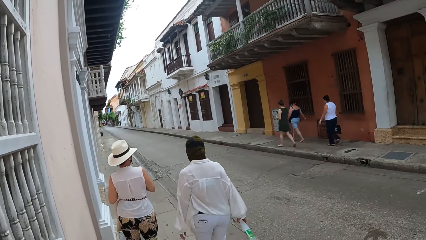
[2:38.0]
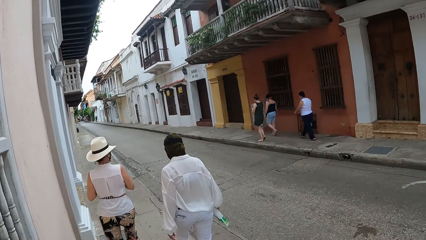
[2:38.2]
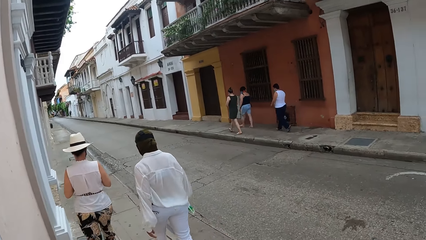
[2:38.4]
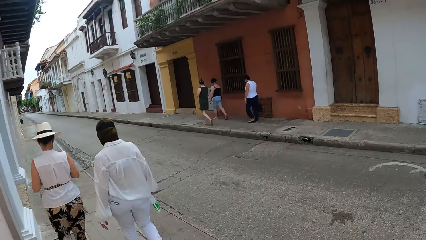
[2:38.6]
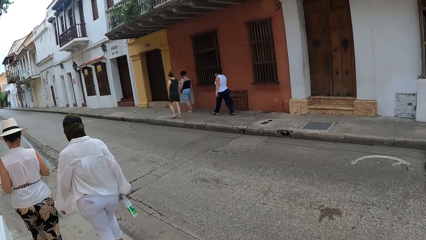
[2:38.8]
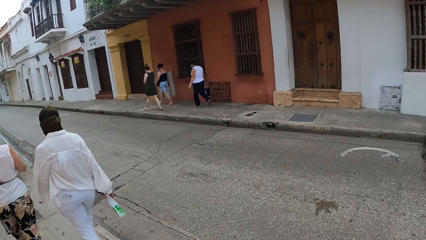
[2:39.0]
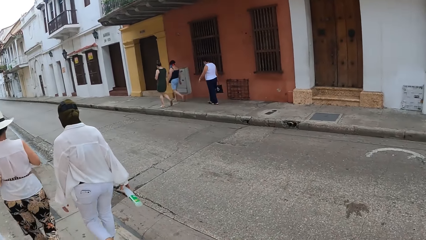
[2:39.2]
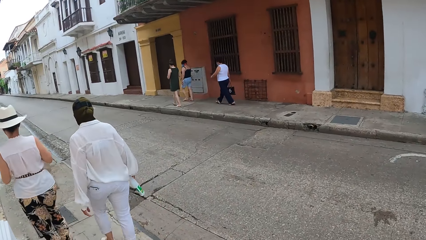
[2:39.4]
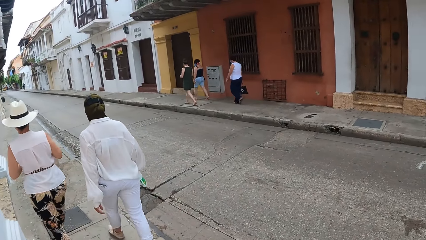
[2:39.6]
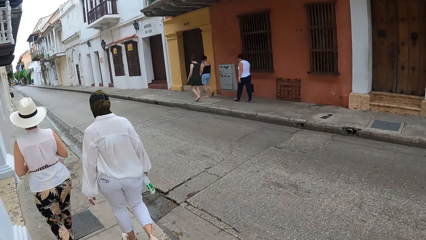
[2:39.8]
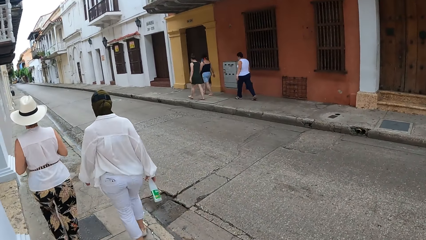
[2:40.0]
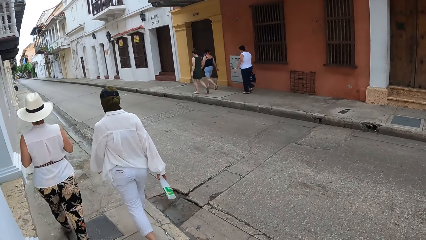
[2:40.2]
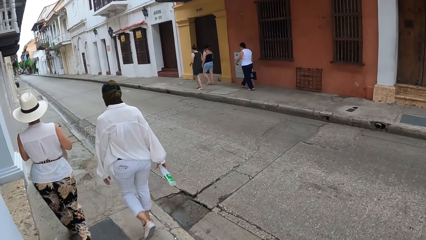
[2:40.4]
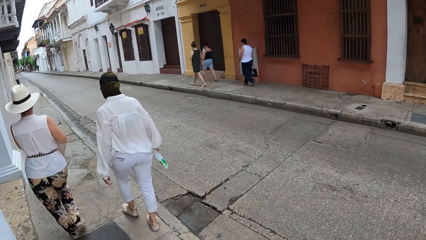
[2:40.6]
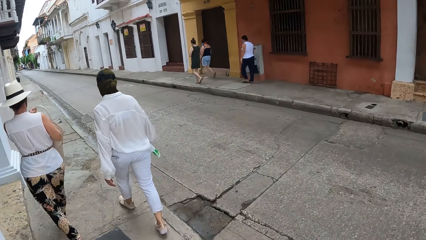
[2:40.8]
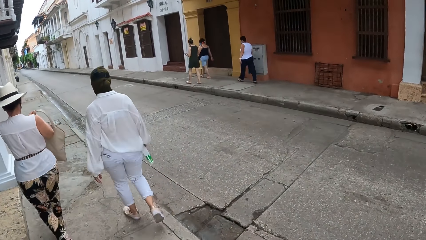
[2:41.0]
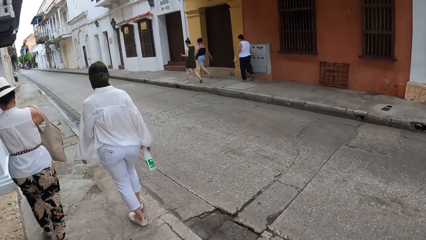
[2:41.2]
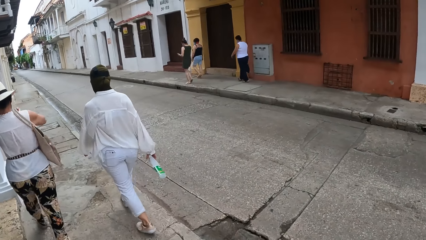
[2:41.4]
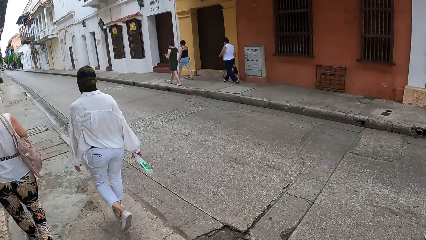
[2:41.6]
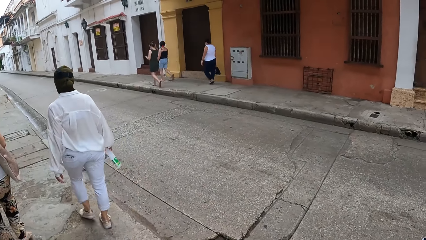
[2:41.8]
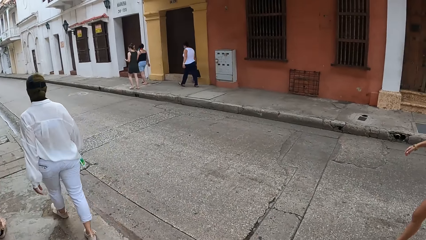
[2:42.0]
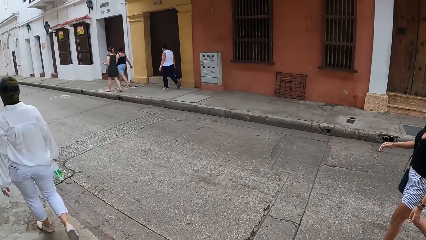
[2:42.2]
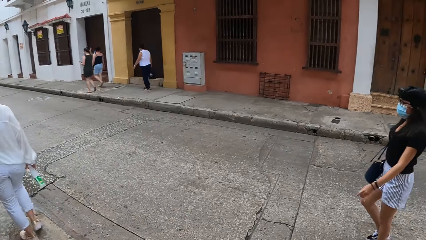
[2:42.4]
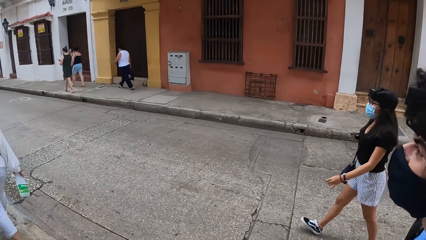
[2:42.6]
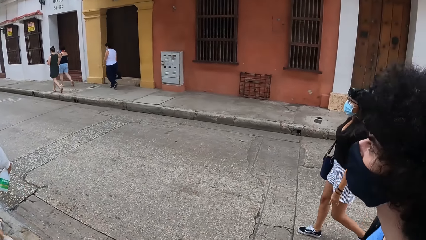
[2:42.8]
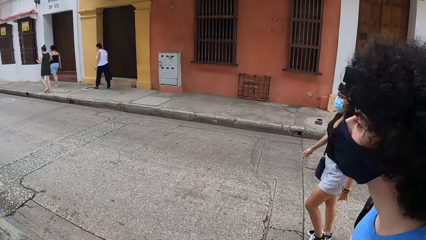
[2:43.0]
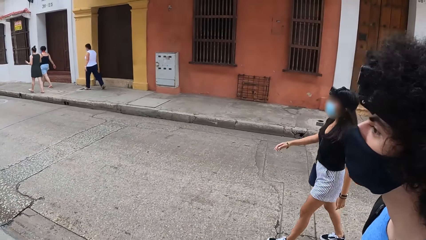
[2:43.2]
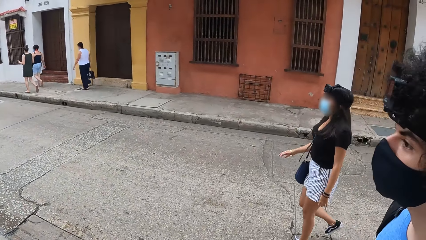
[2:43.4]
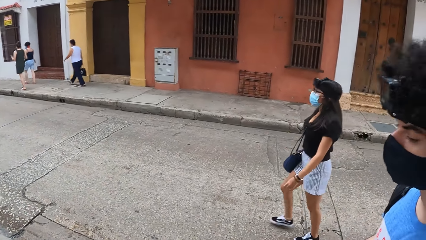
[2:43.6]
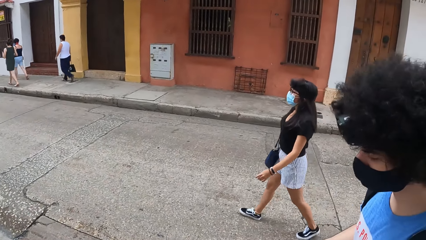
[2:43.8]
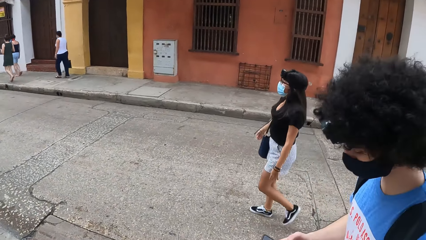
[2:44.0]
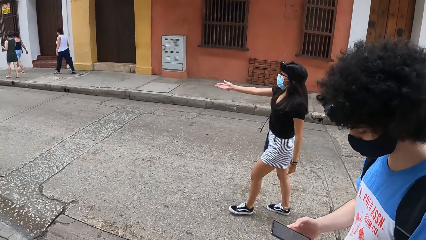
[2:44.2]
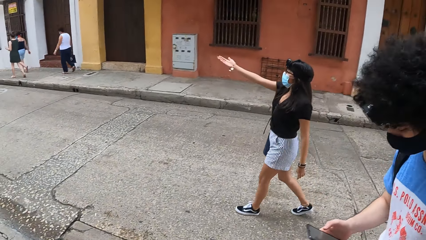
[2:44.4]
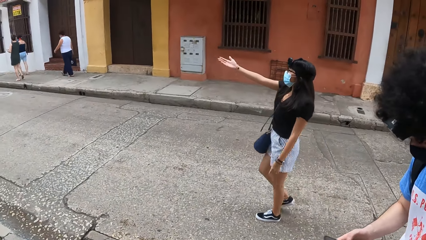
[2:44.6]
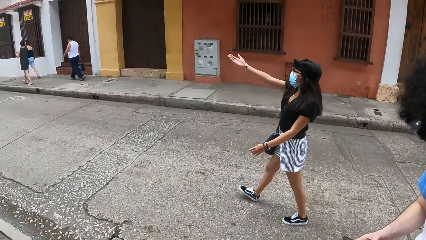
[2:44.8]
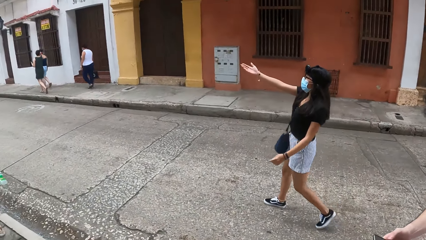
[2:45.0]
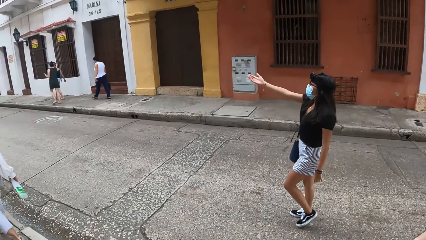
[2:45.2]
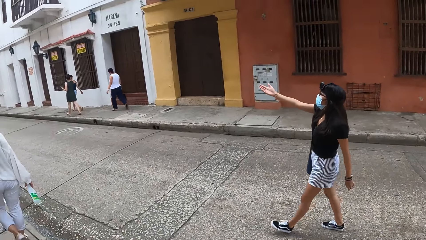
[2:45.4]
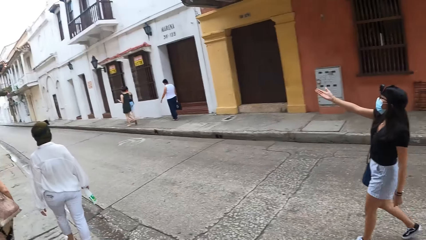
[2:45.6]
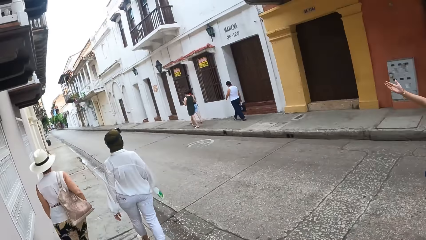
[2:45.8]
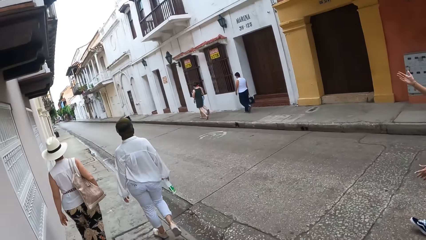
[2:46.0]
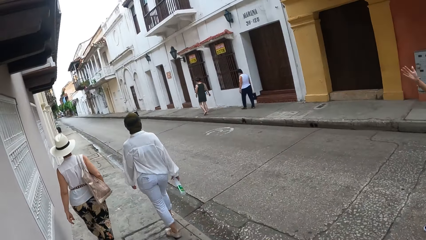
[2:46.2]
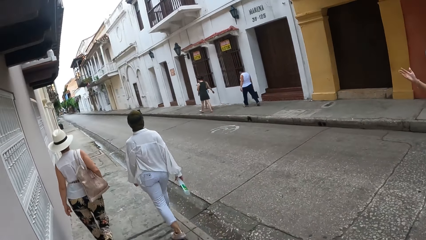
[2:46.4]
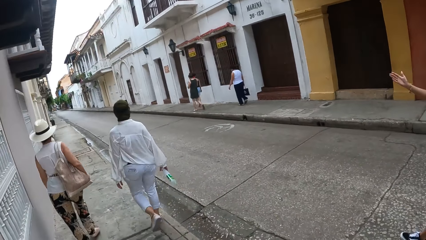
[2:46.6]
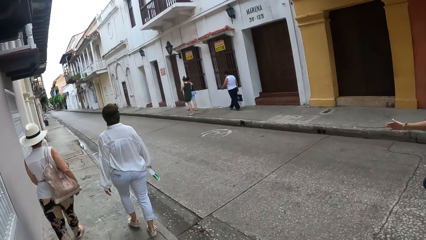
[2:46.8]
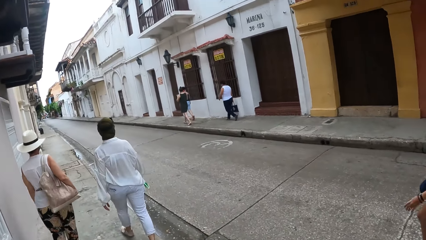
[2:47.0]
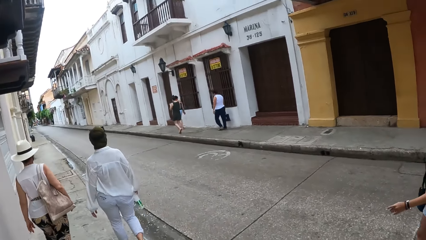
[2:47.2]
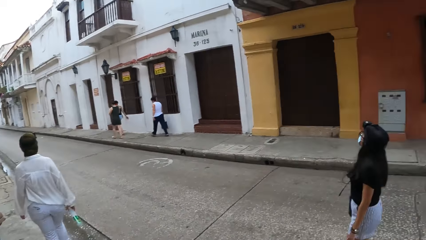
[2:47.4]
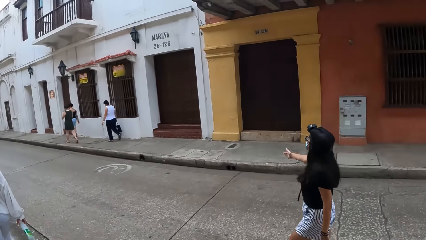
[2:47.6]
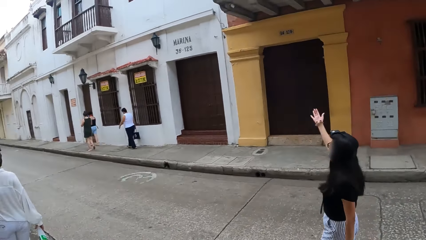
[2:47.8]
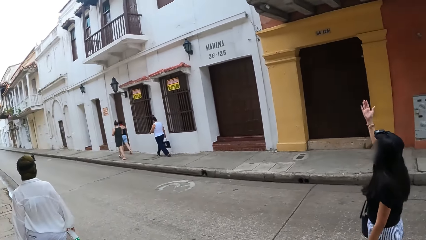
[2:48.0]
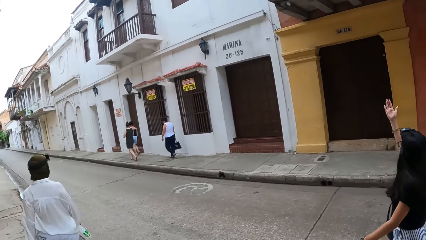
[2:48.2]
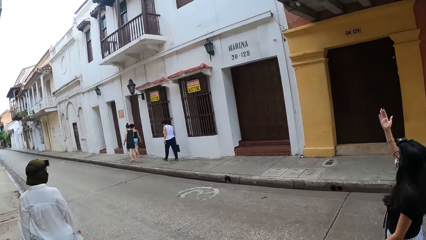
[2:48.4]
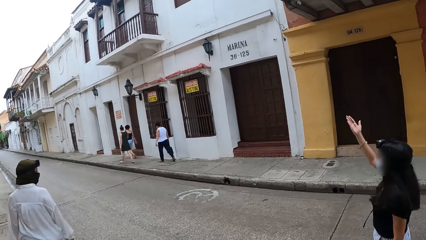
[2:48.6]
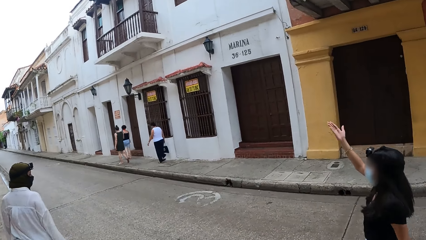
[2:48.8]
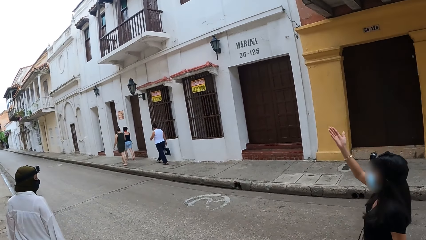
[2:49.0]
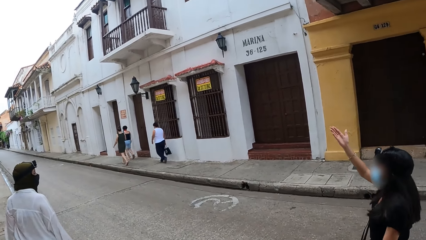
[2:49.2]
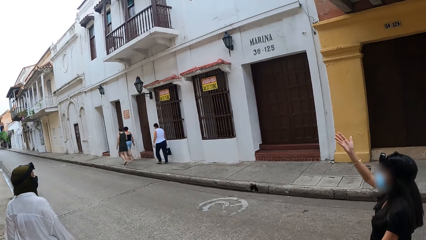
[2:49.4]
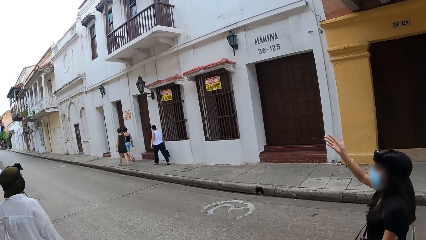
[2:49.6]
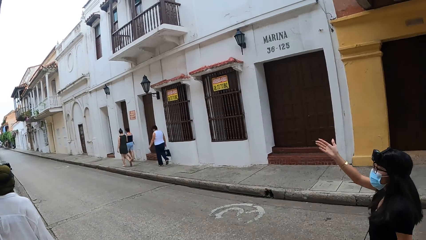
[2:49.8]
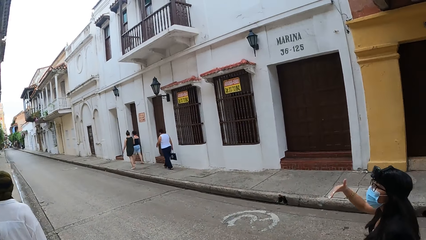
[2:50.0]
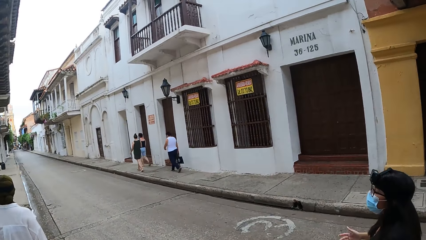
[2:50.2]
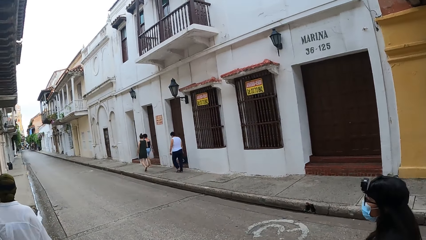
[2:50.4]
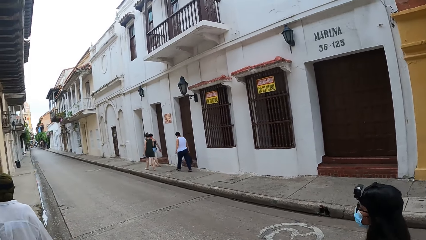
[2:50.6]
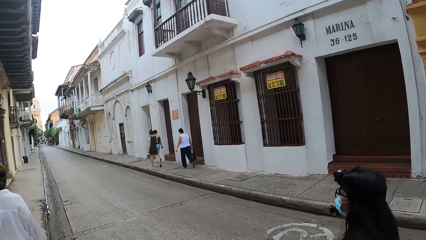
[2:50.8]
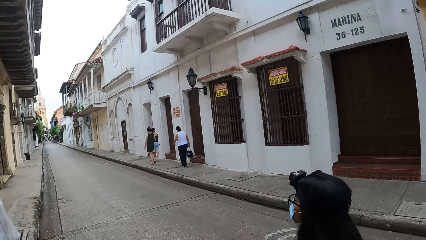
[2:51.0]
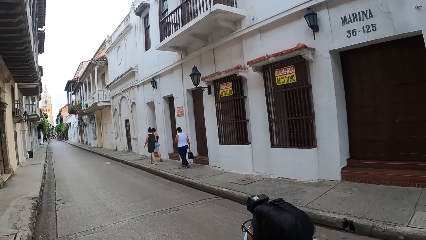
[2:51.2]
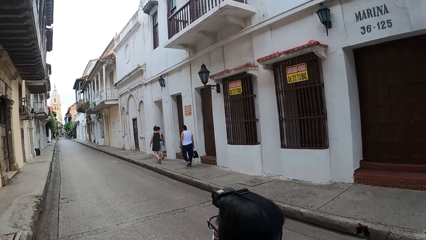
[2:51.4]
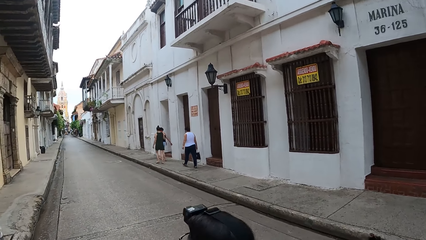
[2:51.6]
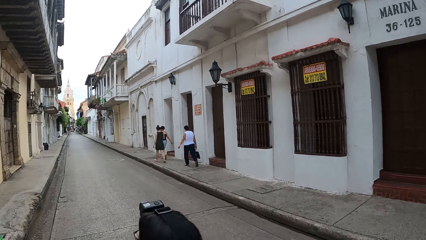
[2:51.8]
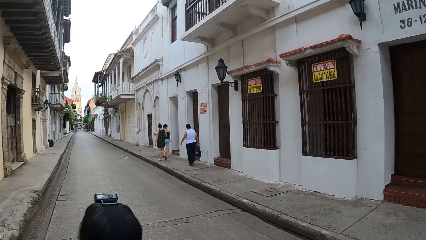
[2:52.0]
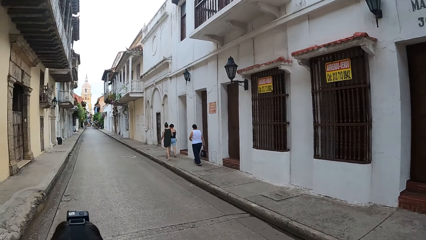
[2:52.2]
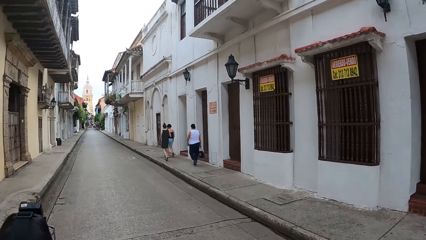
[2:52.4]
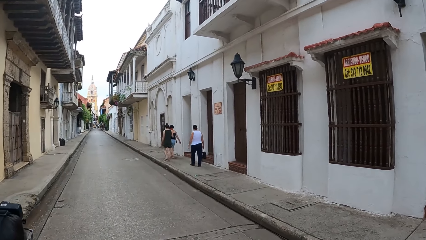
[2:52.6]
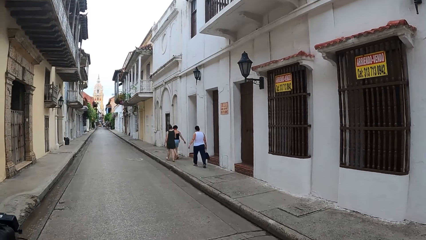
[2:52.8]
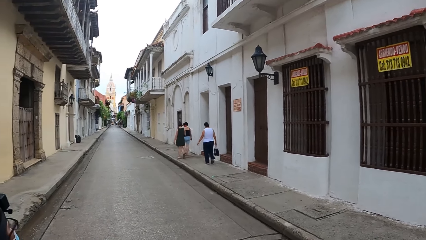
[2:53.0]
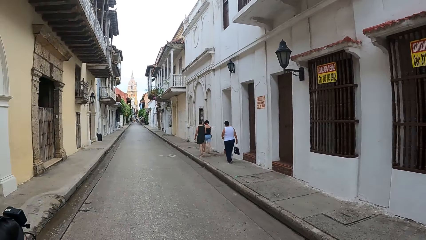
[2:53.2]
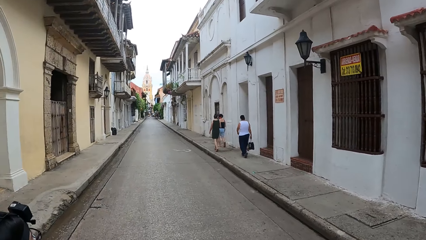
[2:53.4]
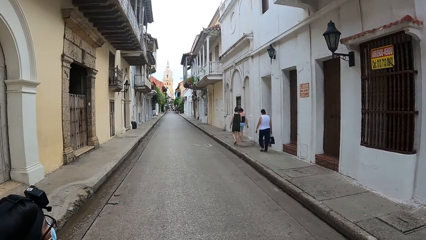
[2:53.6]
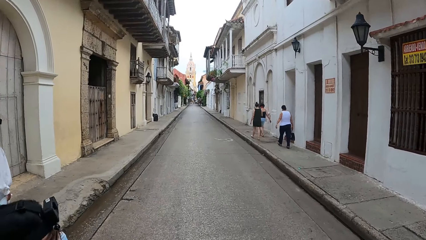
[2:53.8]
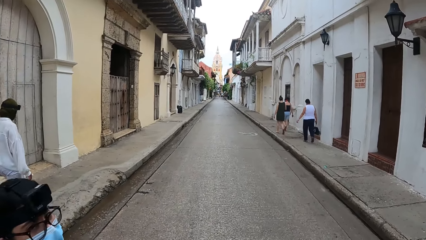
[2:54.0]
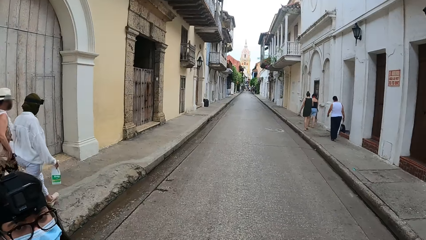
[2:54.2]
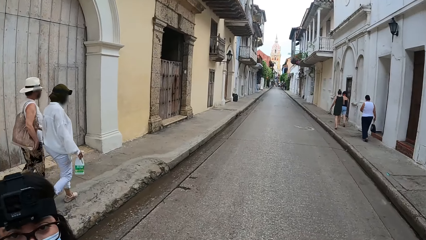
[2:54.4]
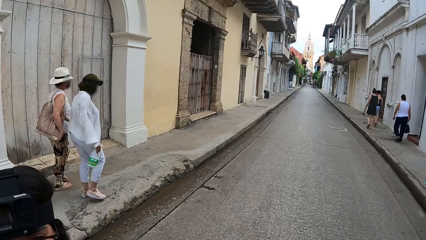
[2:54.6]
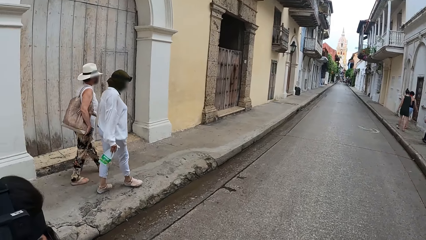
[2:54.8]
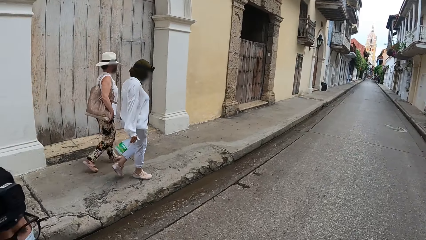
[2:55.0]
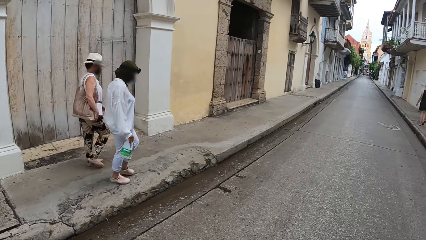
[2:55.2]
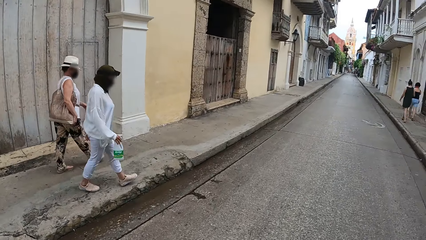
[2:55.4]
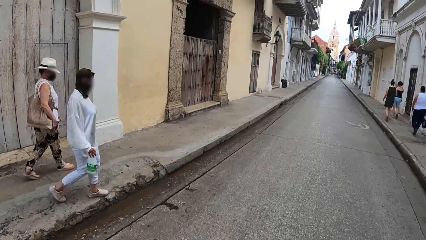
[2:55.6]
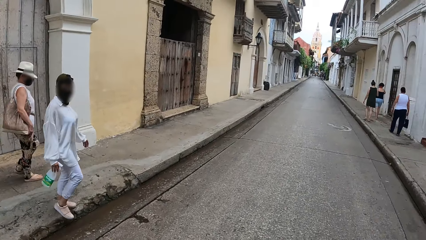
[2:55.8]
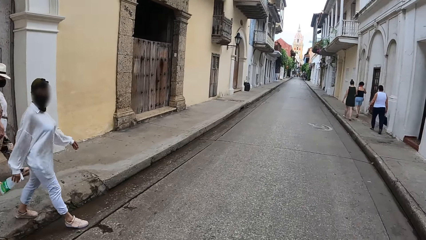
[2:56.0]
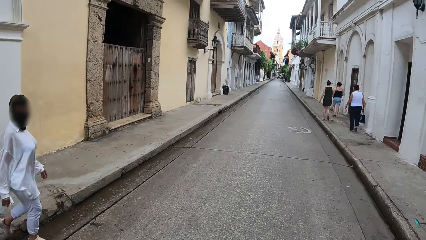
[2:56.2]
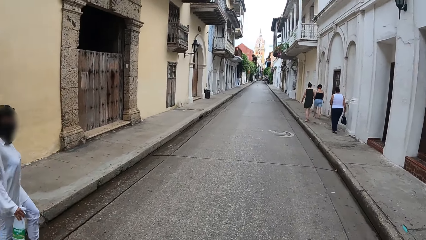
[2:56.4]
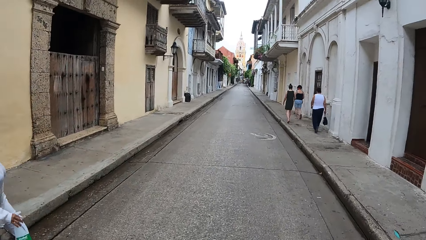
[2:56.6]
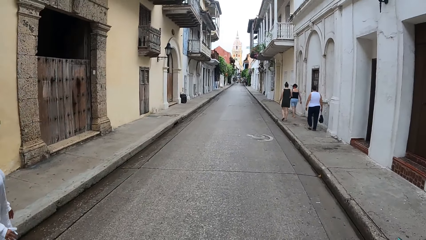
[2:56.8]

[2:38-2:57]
A man holds the phone on the hand. Another woman moves the hand, puts the hand down and walks. The camera wearer walks on the tarmac road.
